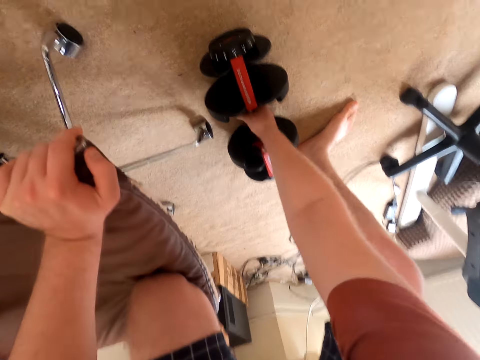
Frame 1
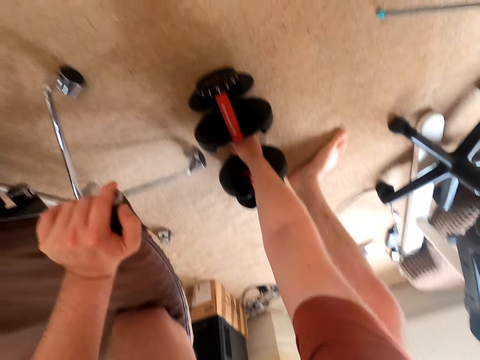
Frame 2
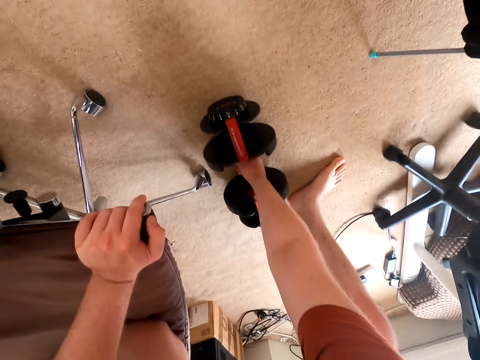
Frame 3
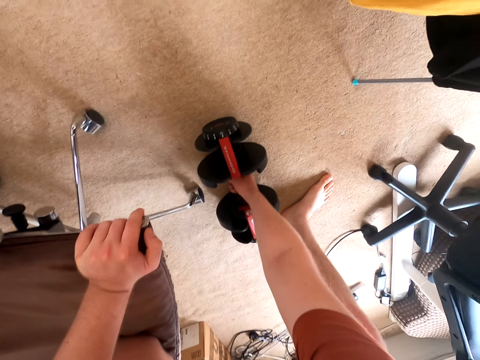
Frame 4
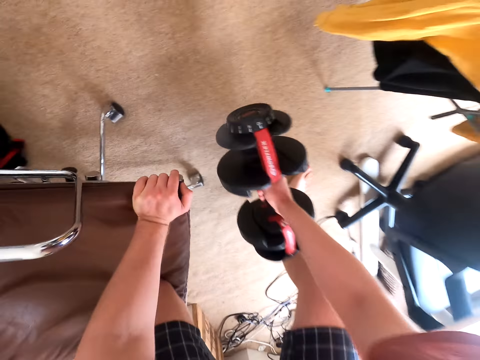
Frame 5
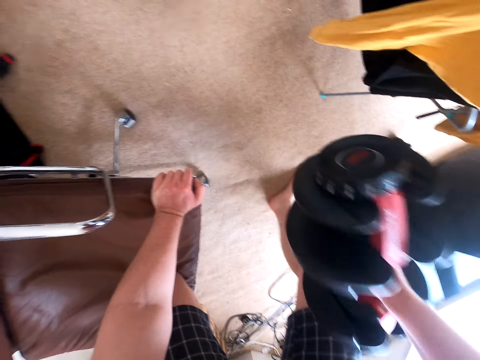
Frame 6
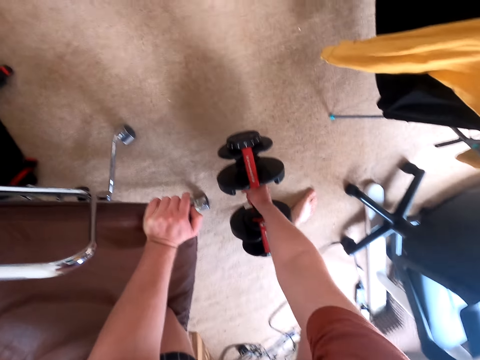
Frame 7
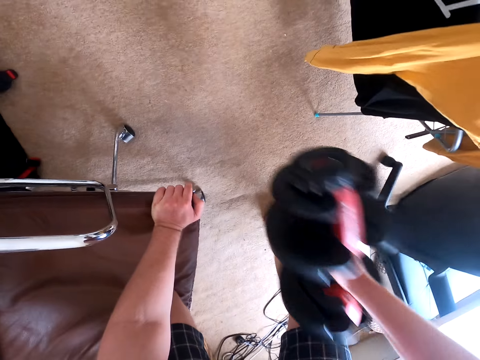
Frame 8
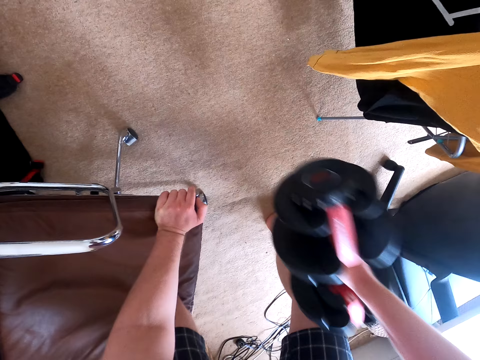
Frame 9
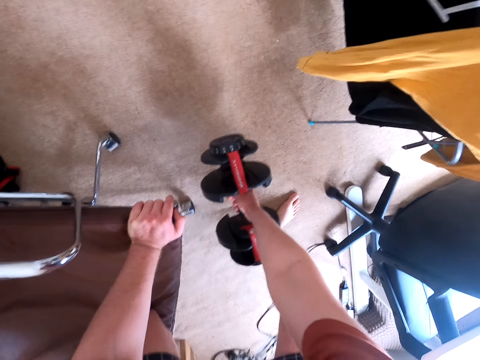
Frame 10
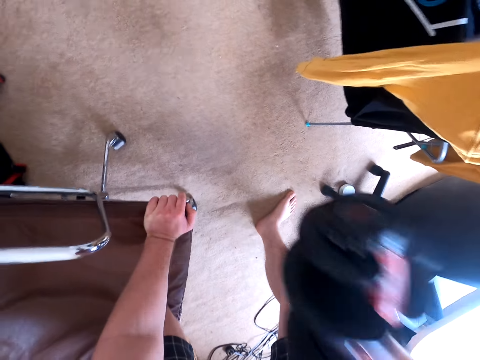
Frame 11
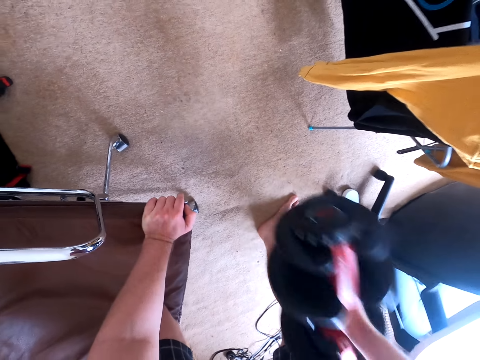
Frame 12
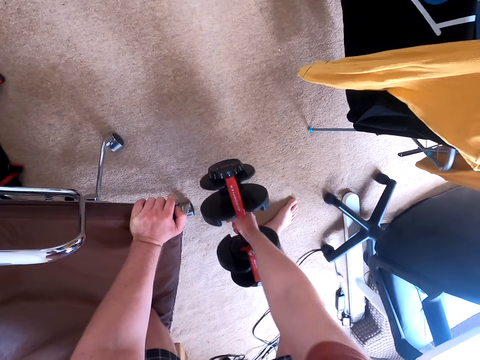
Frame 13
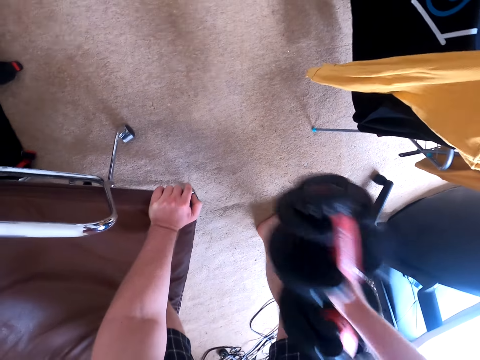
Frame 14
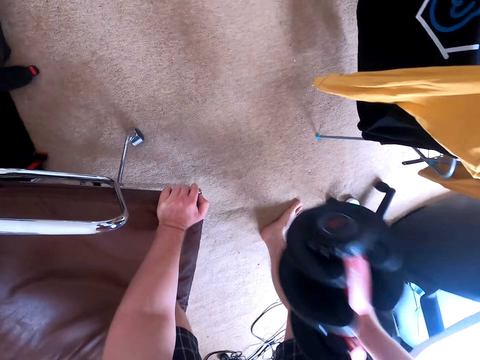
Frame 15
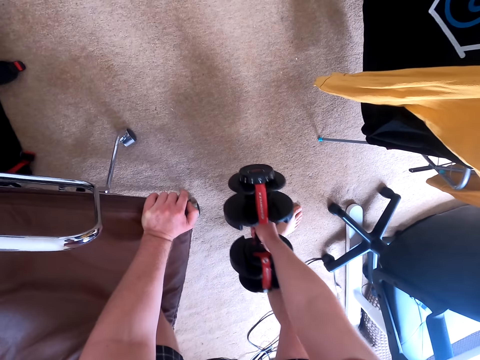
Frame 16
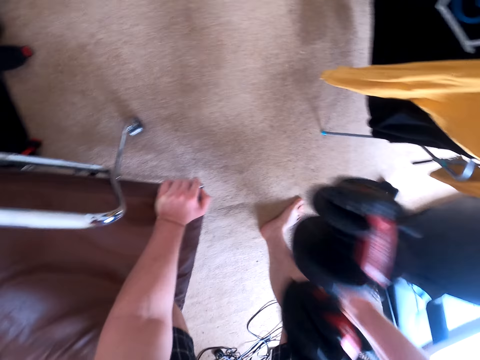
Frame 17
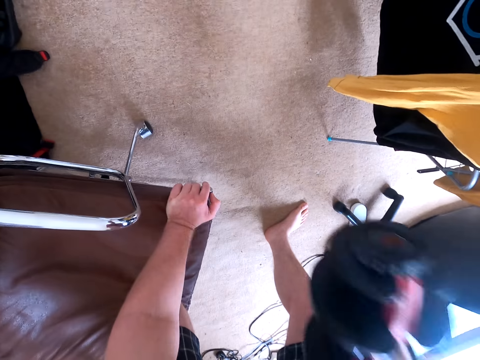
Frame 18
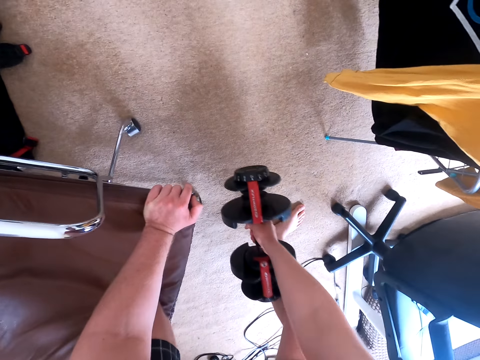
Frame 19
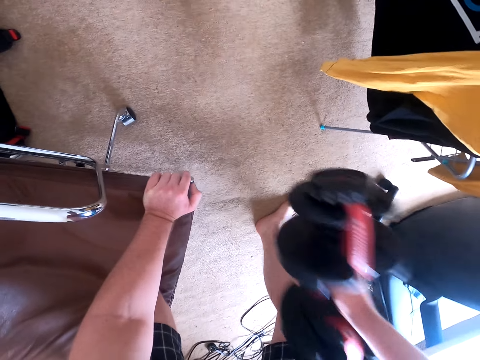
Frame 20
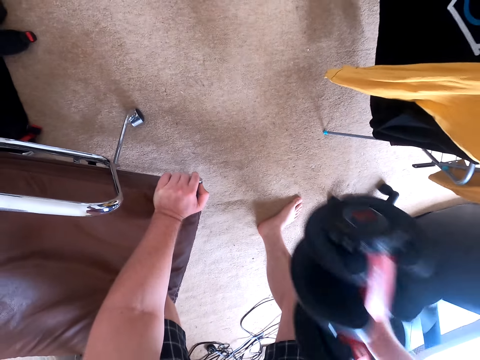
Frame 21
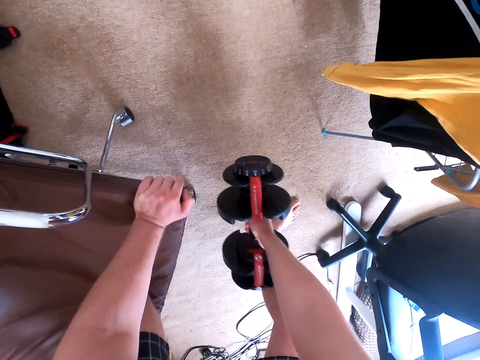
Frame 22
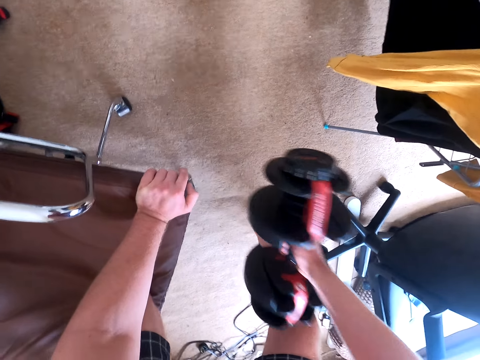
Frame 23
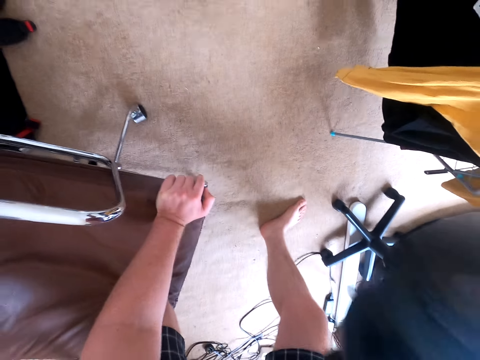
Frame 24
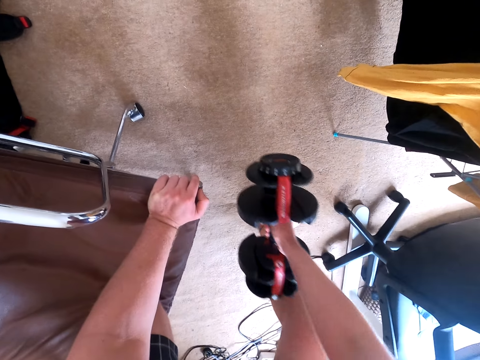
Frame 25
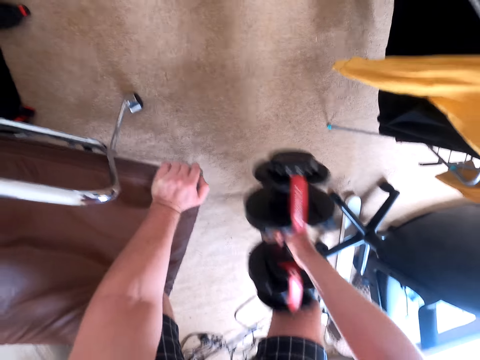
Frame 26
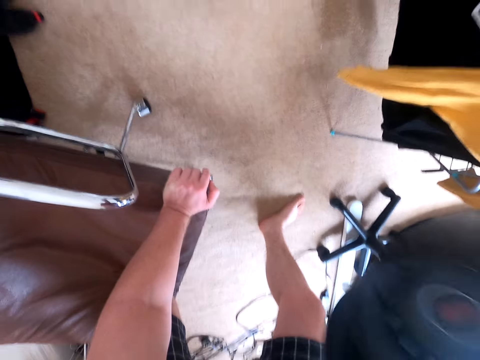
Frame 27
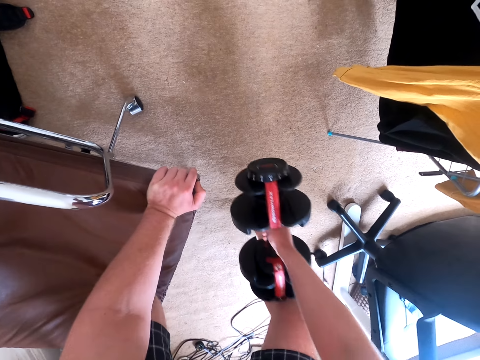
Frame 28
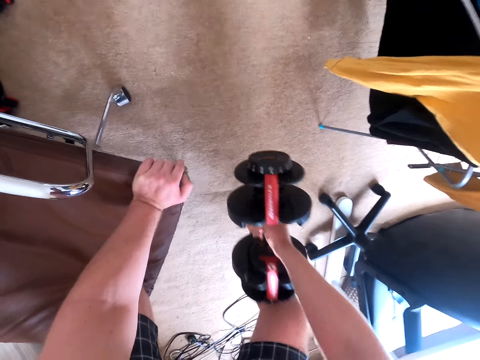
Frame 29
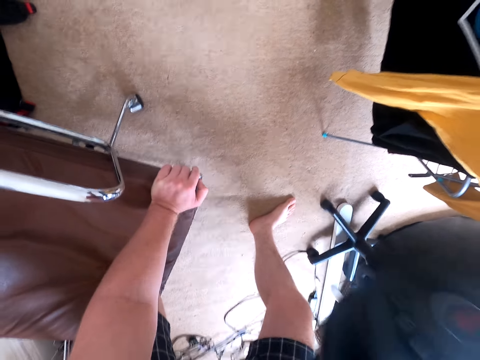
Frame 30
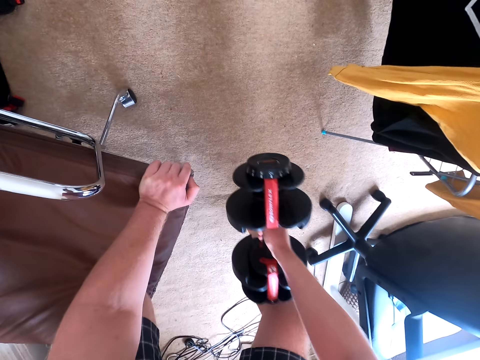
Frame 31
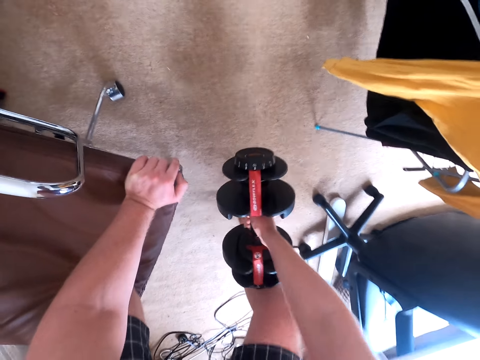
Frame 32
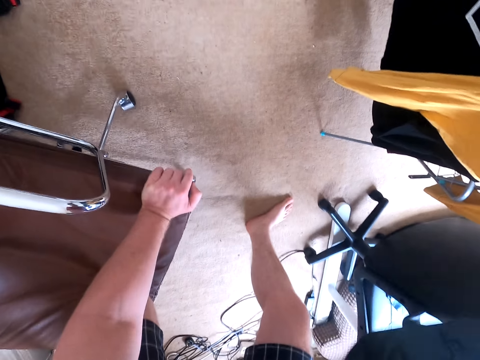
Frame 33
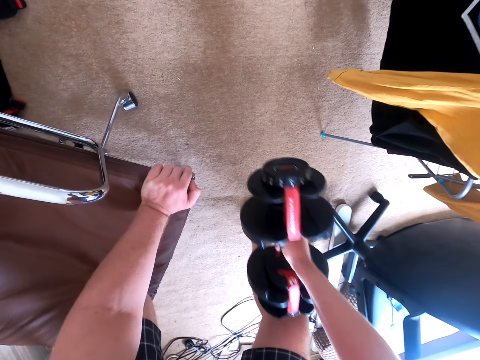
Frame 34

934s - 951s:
The camera wearer lifts up the dumbbell. They exercise with the dumbbell on the right hand. They put the dumbbell down. They lift up the dumbbell and put the dumbbell down. They lift up the dumbbell and put the dumbbell down. They lift up the dumbbell and put the dumbbell down. They lift up the dumbbell and put the dumbbell down. They lift up the dumbbell and put the dumbbell down. They lift up the dumbbell and put the dumbbell down. They lift up the dumbbell and put the dumbbell down. They lift up the dumbbell and put the dumbbell down. They lift up the dumbbell.
